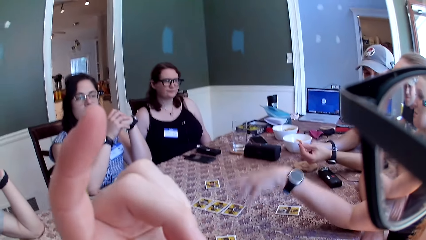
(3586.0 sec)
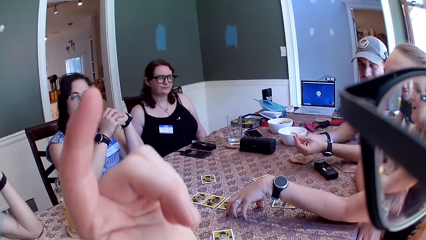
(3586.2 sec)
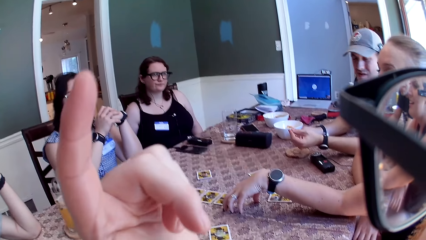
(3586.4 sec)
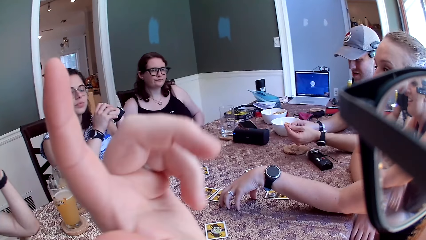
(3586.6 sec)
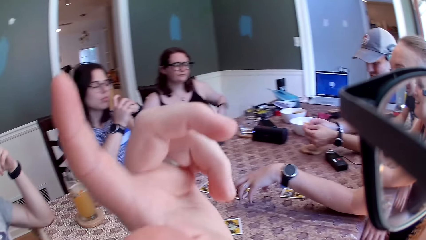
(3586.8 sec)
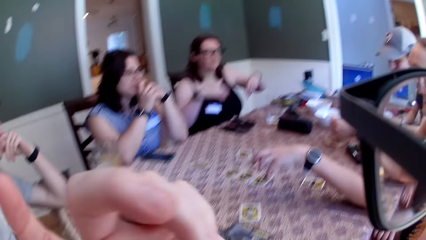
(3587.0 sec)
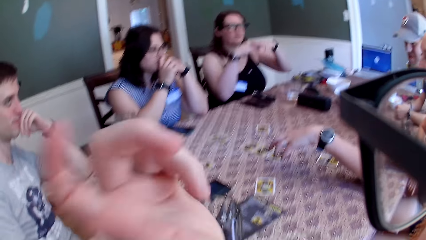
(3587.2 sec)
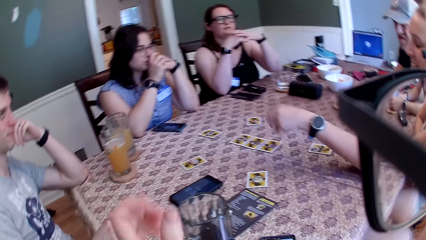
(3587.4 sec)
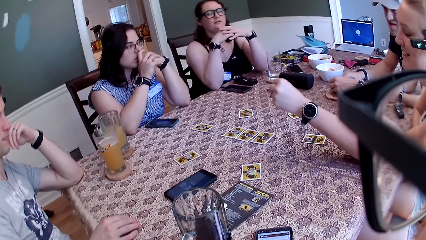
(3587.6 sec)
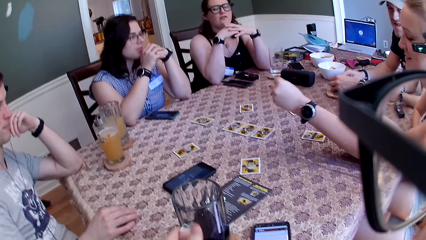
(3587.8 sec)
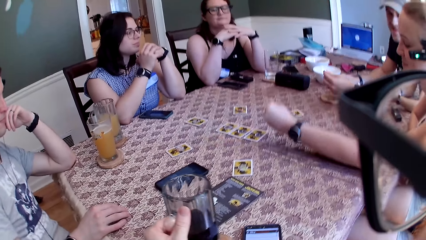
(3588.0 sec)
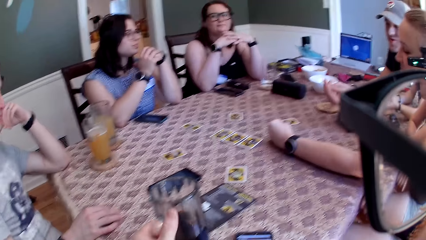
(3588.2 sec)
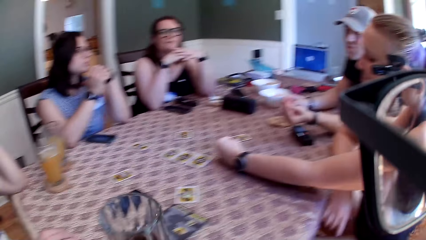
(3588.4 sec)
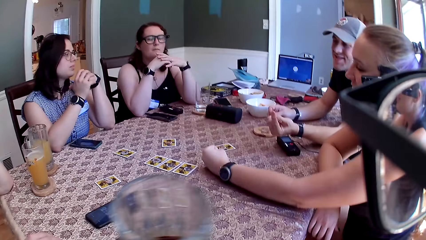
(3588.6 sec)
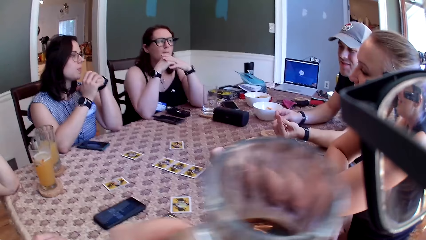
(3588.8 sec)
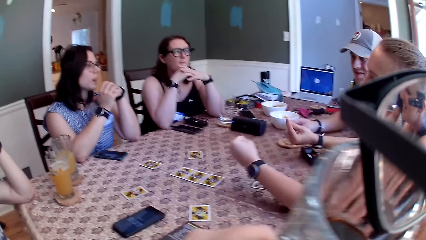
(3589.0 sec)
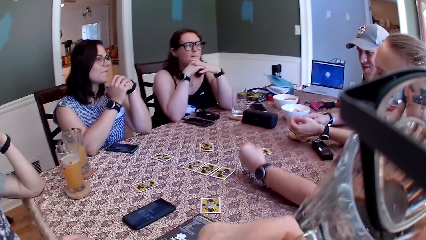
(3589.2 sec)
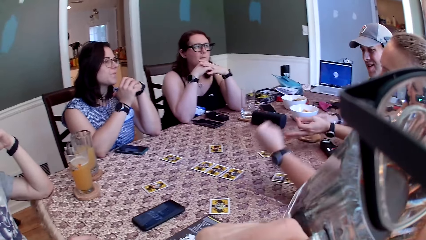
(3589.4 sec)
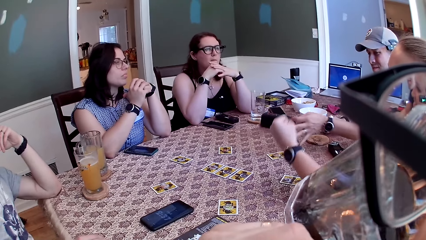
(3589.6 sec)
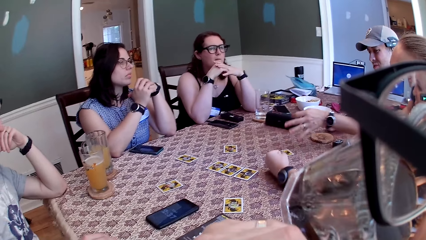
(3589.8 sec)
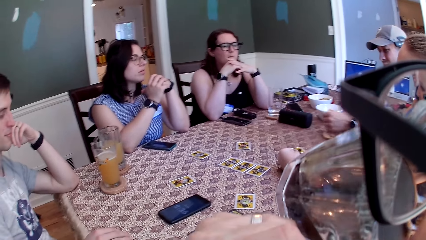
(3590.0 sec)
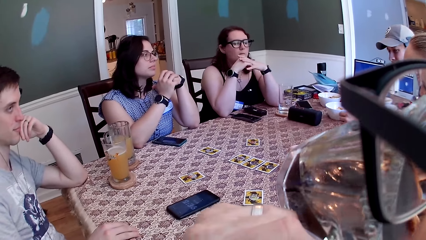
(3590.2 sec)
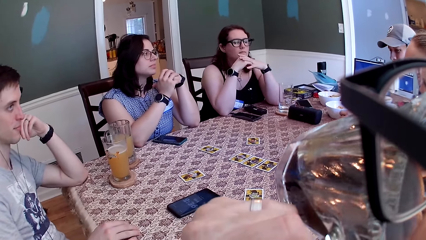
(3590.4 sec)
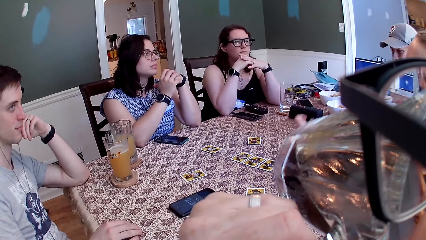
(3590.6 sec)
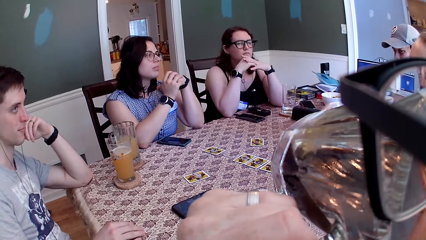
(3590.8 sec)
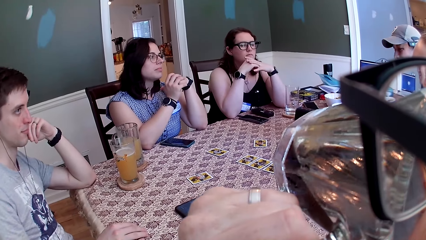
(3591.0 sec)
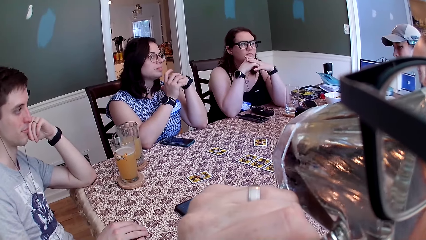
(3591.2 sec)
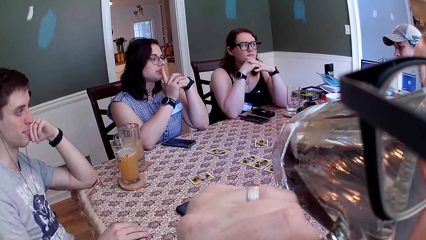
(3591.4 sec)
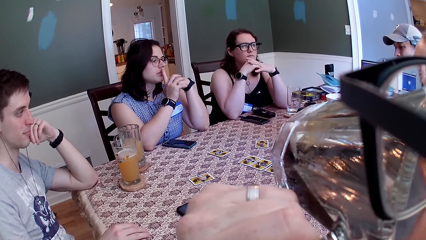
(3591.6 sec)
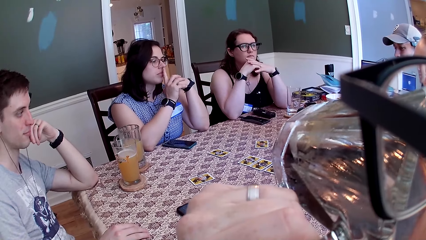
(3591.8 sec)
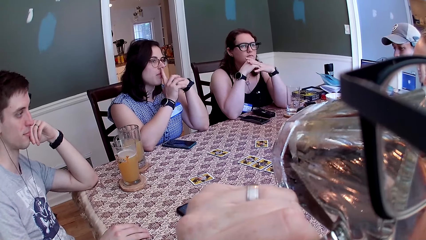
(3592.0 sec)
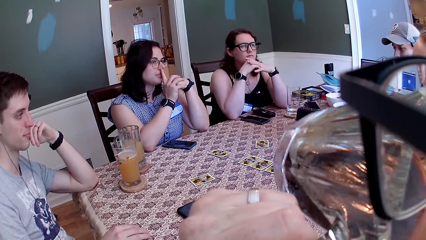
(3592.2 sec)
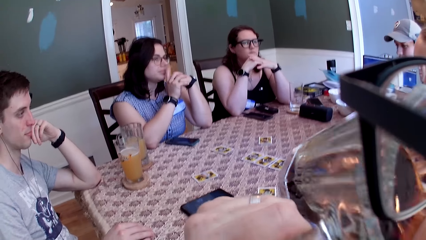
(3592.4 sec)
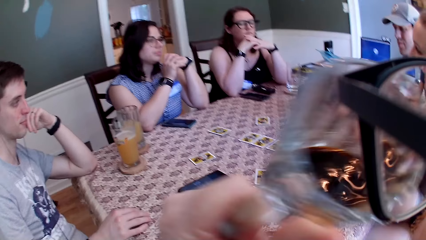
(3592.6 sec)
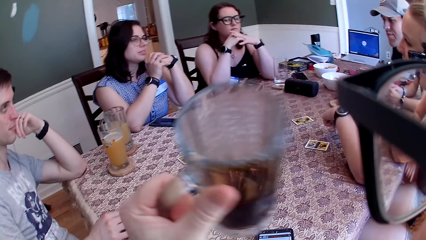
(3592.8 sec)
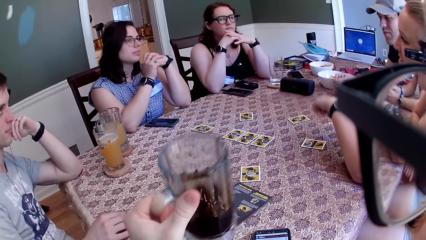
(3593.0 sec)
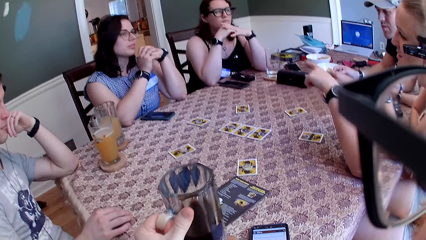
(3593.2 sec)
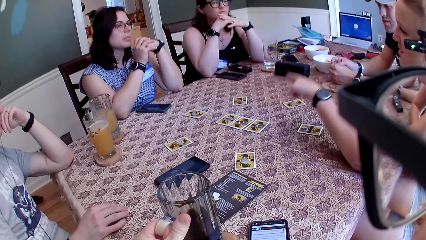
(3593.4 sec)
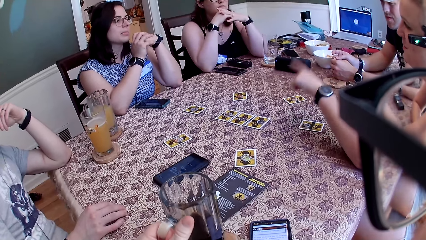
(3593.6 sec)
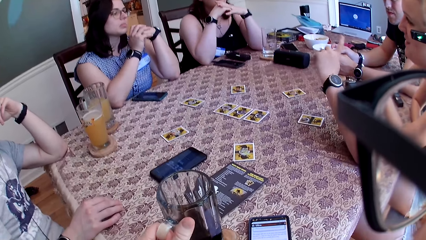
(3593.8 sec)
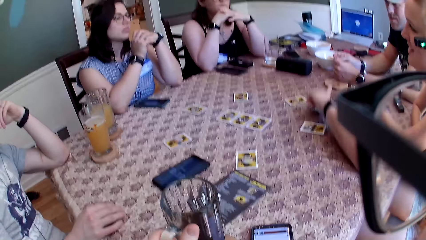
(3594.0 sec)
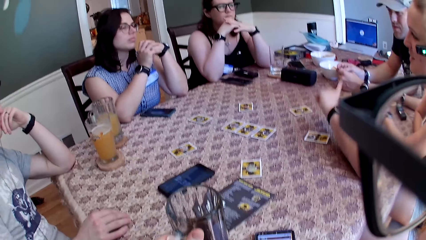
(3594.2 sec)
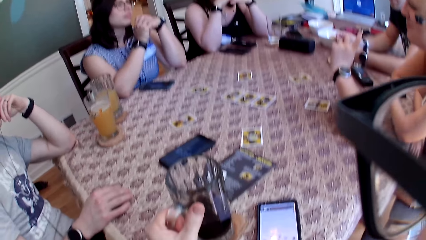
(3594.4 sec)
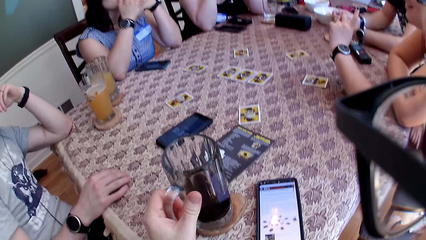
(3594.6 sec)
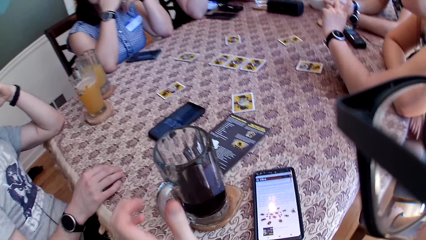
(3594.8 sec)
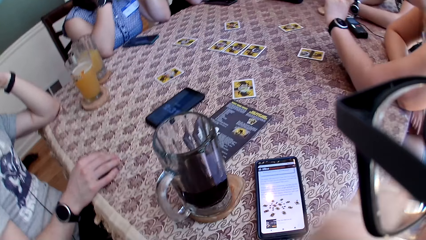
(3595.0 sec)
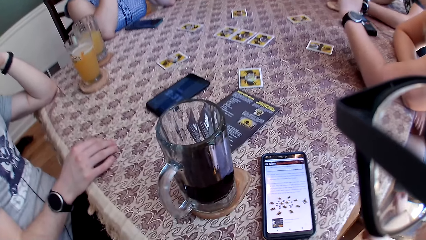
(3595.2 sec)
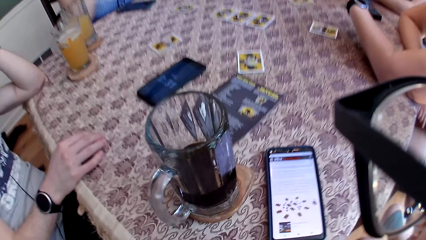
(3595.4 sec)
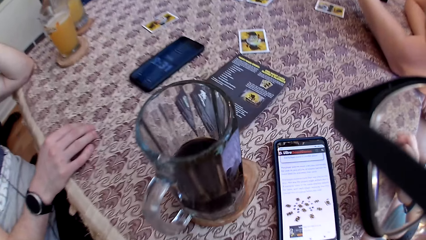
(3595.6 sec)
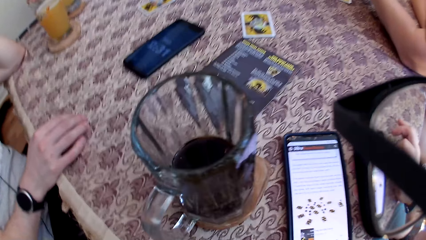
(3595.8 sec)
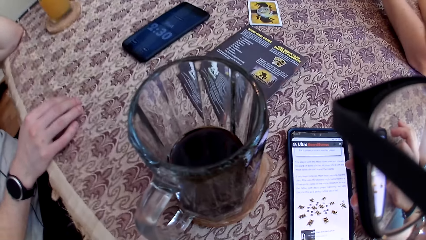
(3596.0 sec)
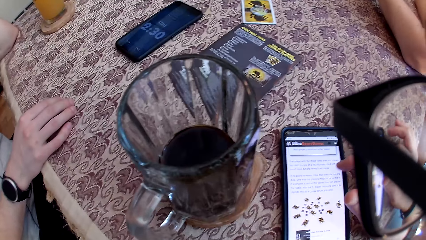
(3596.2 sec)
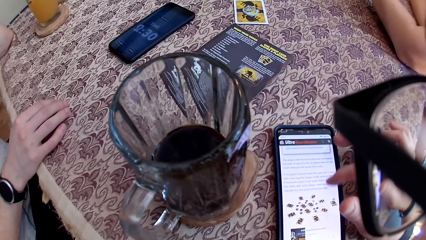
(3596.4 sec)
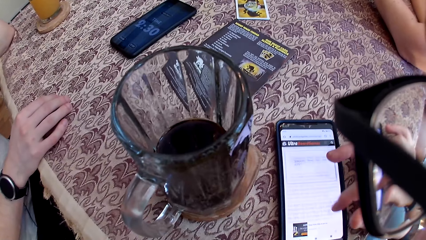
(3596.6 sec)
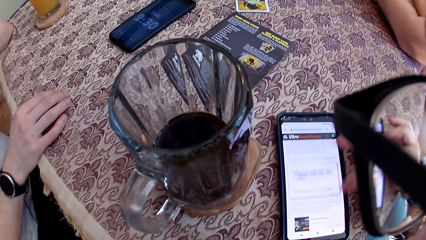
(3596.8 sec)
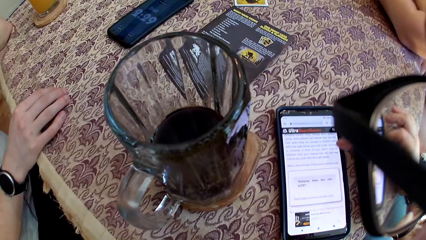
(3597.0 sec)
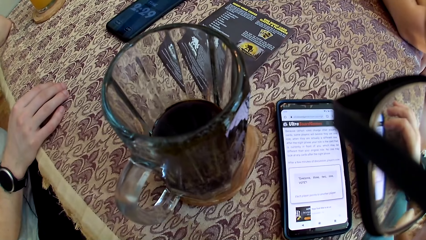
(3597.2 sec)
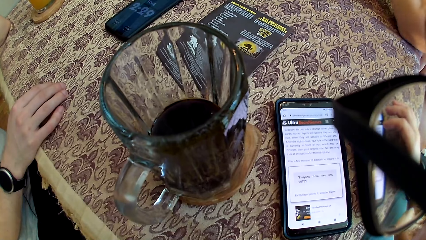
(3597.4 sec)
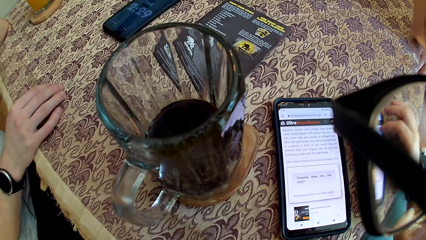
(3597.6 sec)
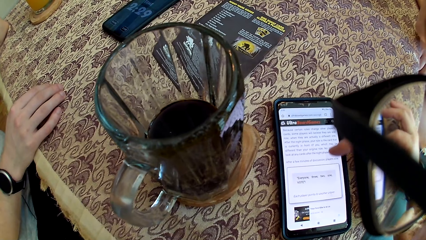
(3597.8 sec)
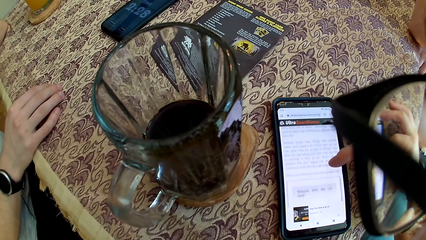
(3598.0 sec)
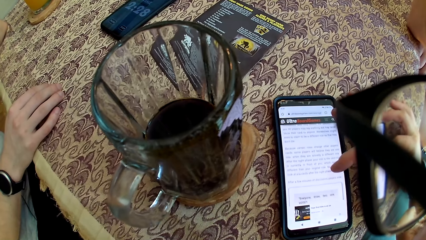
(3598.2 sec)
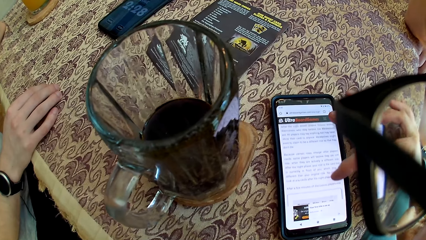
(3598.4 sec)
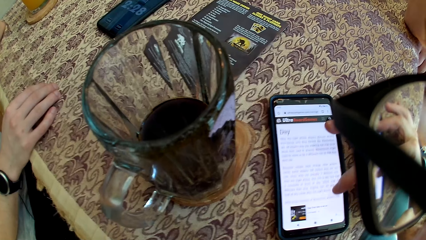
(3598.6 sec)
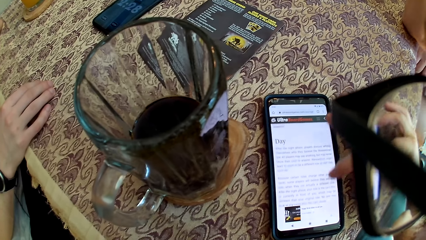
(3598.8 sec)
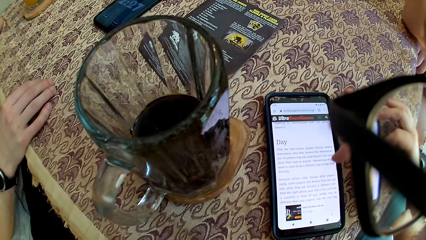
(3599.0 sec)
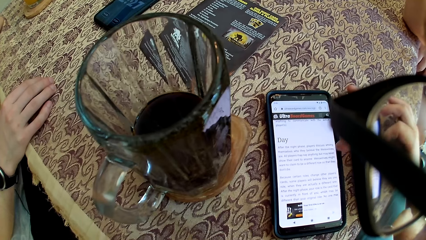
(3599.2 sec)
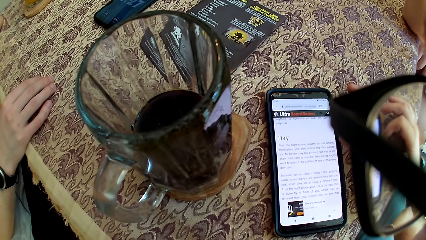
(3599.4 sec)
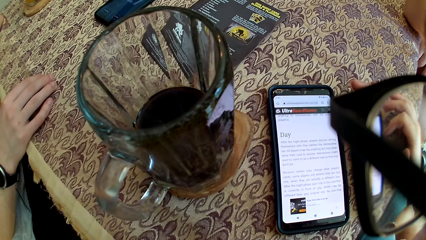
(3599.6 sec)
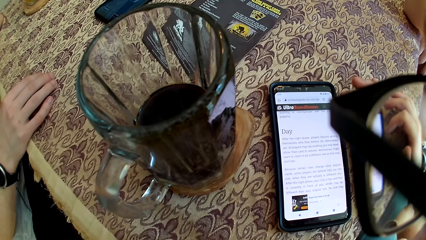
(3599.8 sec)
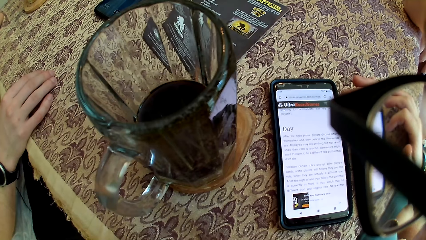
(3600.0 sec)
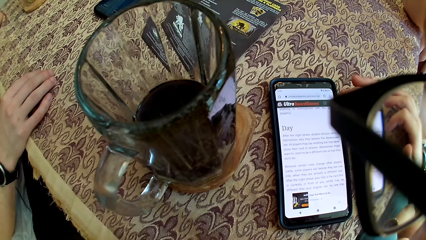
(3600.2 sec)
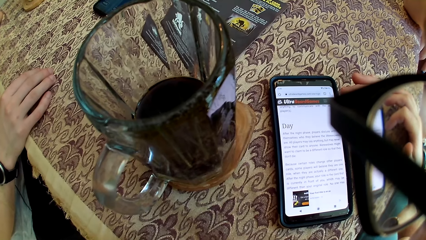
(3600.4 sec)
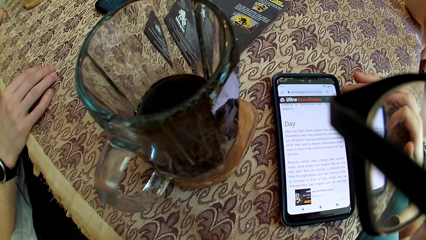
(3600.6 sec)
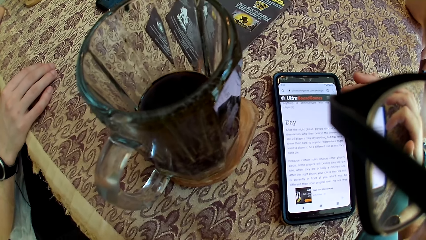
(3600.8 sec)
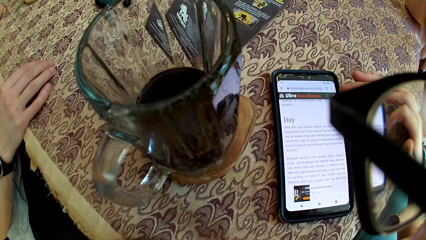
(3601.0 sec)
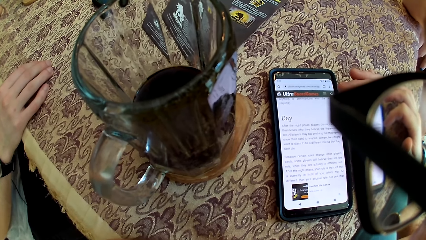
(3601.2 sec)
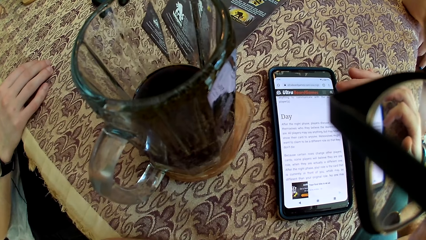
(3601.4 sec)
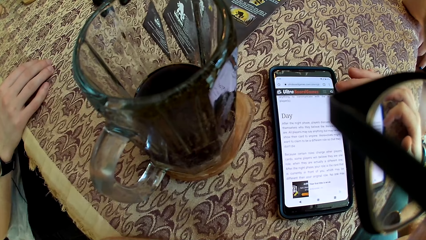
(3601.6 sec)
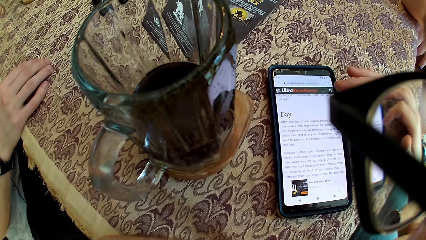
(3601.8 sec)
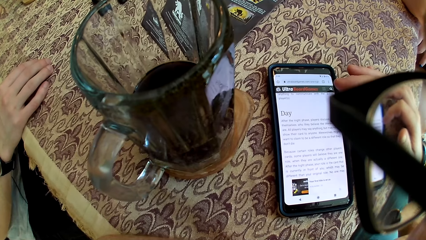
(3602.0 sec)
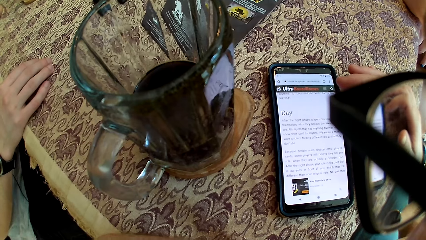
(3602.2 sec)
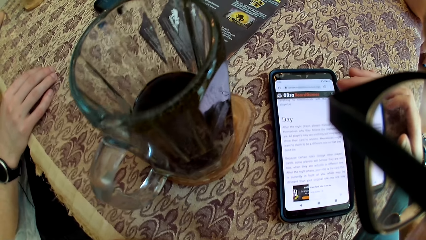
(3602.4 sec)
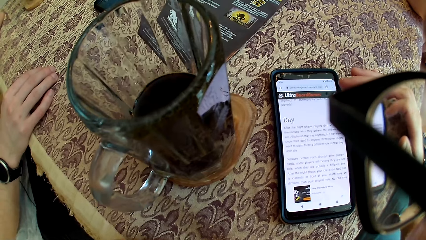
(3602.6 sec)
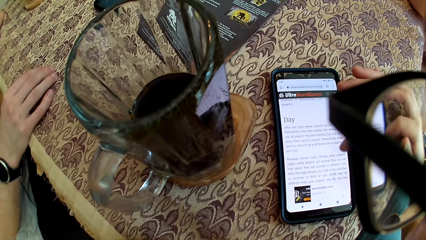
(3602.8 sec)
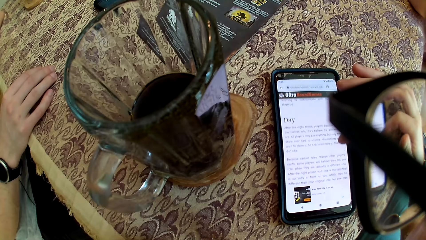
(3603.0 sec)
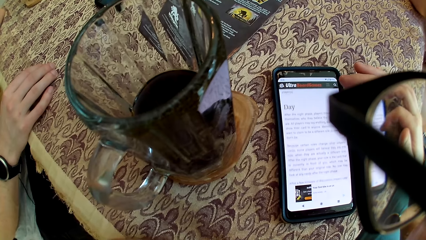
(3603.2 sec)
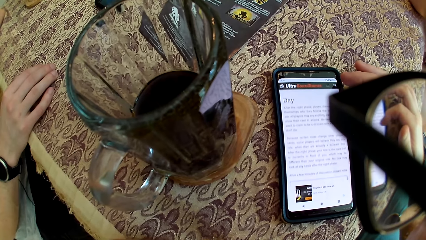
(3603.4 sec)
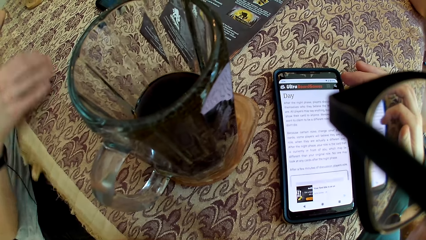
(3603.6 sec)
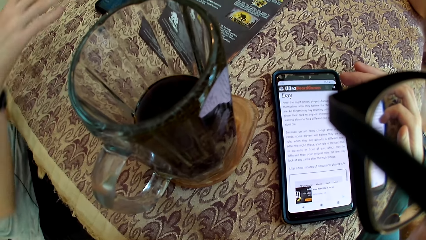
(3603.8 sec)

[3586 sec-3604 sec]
A woman puts her left hand on the table. Another woman puts her elbows on the table. The camera wearer carries a cup from the table with his left hand. A man speaks to the group of people and the camera wearer at the table. The first woman speaks to the group of people and the camera wearer at the table. The camera wearer drinks from the cup in his left hand. He drops the cup in his left hand on the table. He speaks to the group of people at the table. A third woman speaks to the first woman. The camera wearer operates the phone on the table with his right hand. The first woman speaks to the group of people and the camera wearer at the table. The man speaks to the group of people and the camera wearer at the table.
